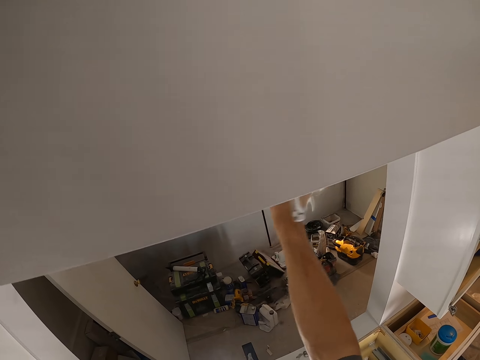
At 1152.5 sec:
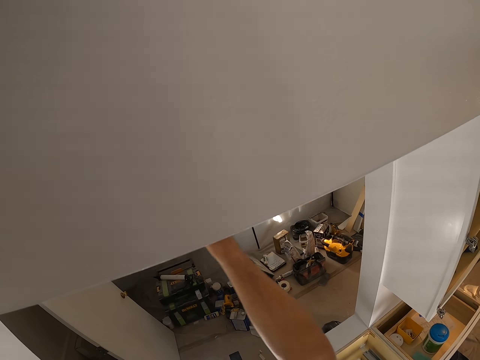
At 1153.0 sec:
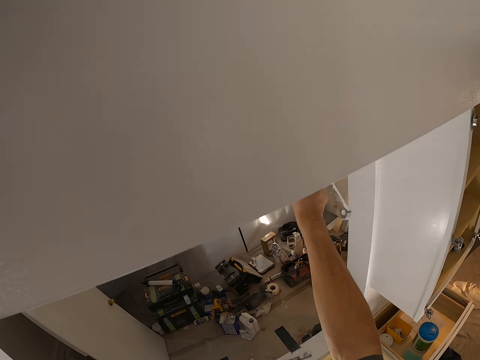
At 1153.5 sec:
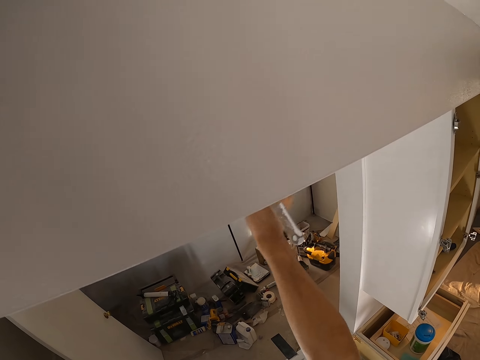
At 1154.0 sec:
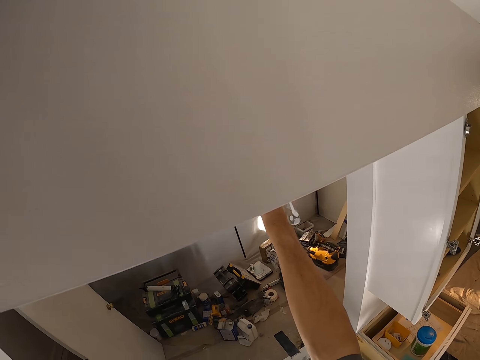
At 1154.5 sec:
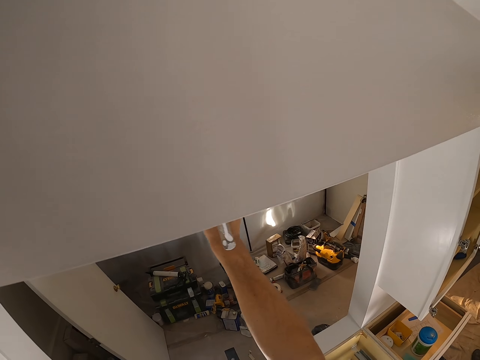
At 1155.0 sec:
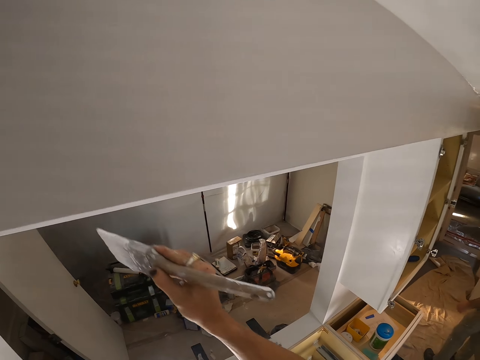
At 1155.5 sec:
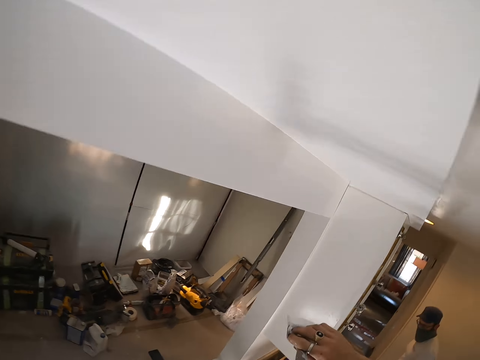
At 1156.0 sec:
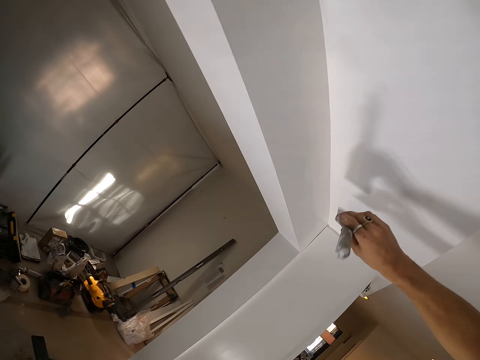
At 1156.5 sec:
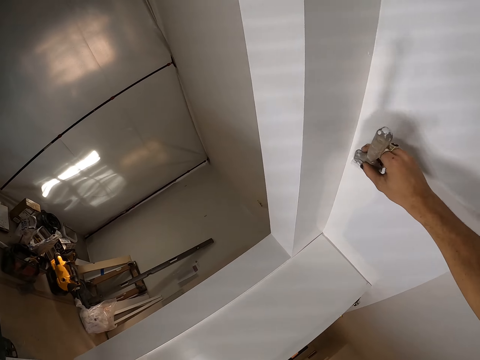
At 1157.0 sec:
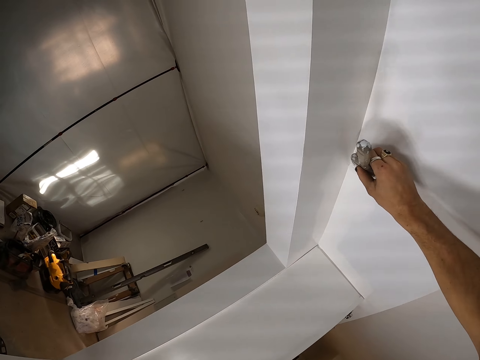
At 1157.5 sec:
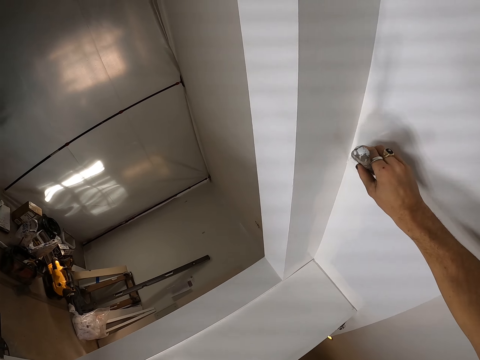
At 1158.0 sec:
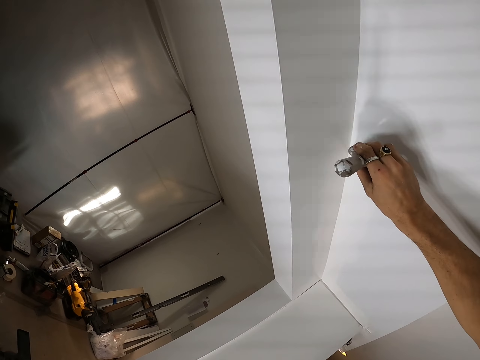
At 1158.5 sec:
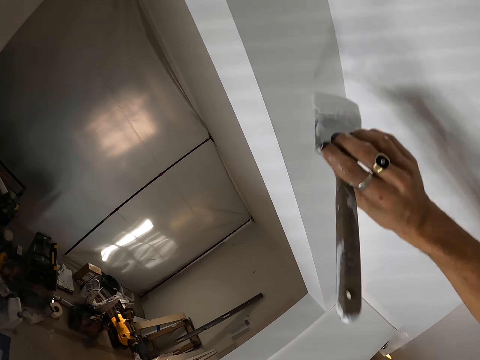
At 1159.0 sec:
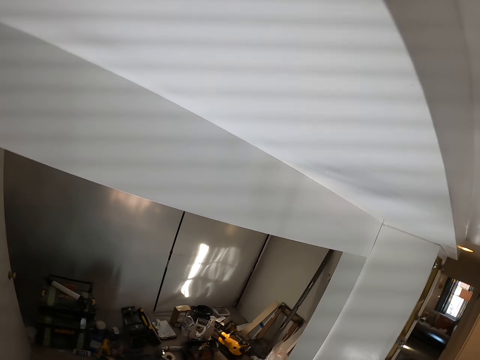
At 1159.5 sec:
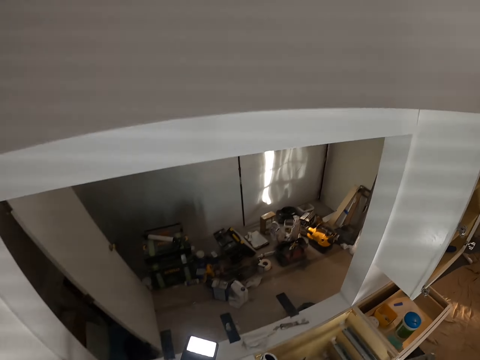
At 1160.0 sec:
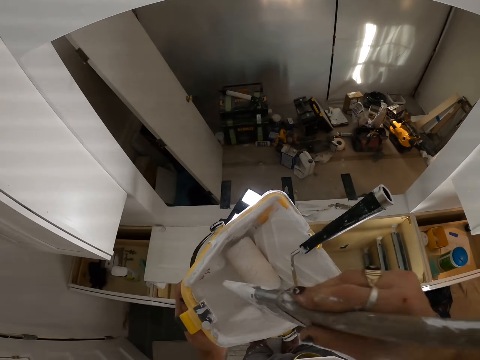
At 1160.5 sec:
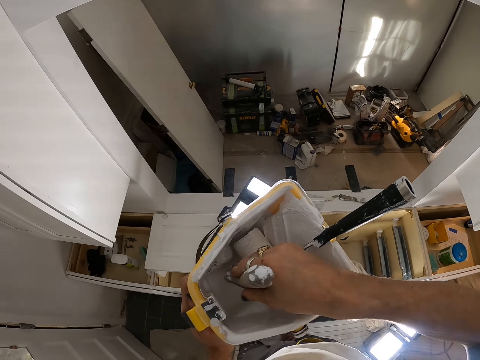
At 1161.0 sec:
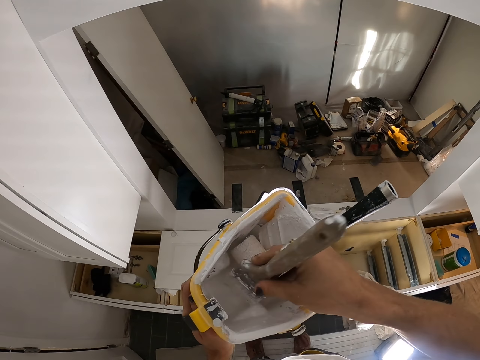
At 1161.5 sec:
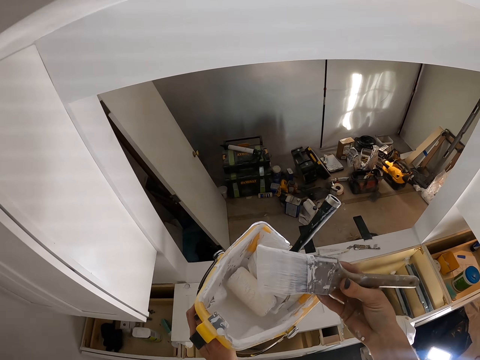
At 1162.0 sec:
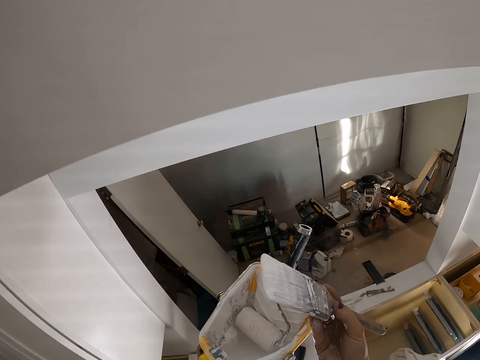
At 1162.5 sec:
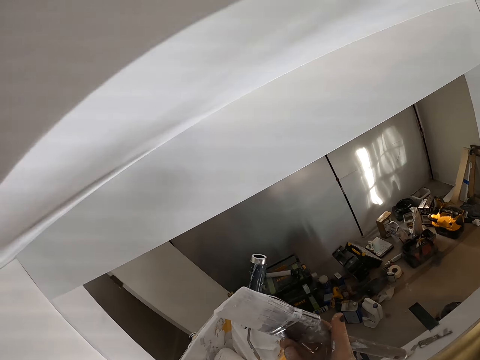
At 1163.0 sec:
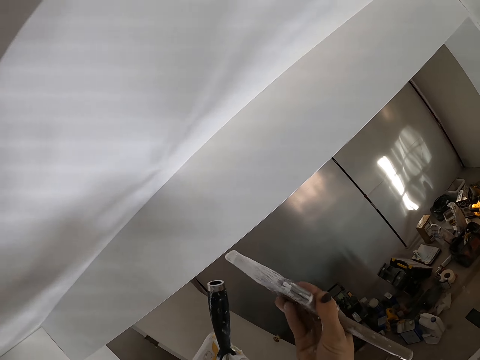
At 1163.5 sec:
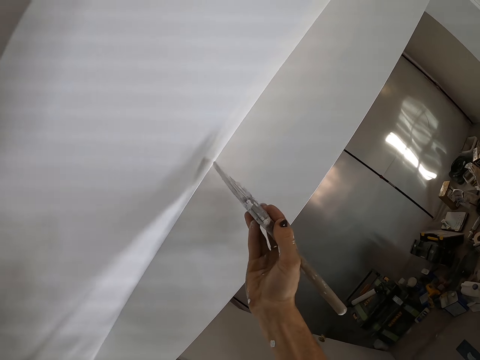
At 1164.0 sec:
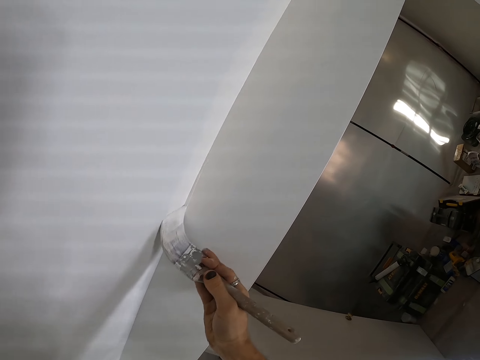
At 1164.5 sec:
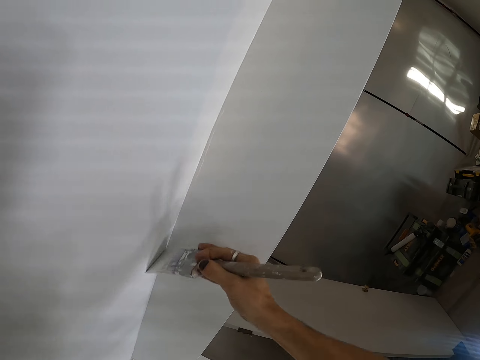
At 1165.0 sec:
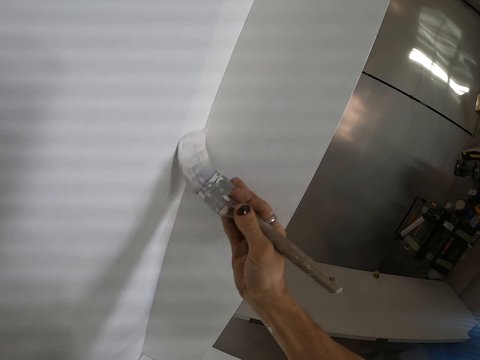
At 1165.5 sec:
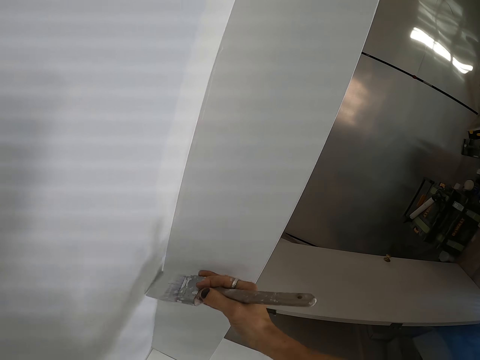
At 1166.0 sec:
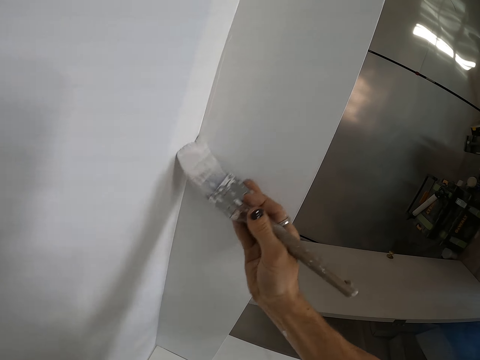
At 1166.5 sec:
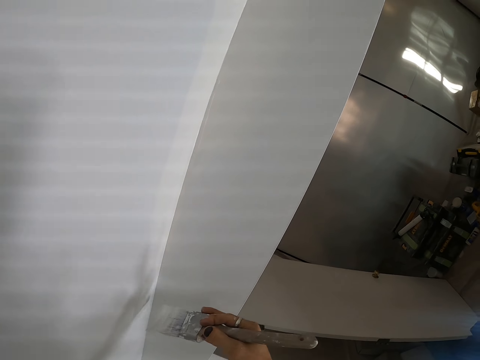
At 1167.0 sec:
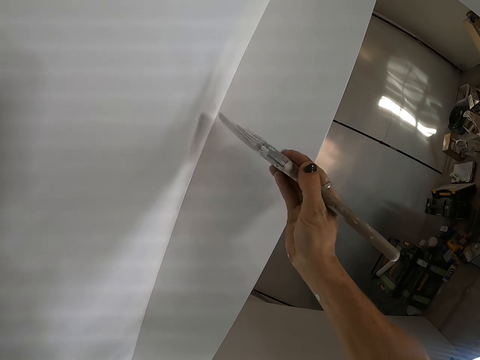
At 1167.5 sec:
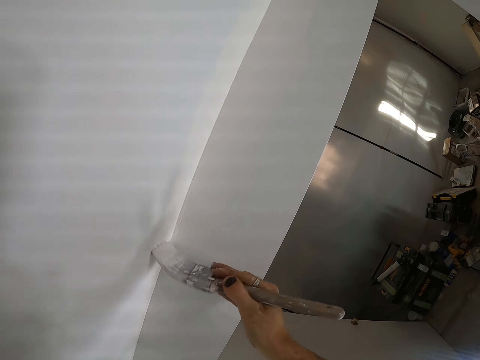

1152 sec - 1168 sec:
The camera wearer dips the paint brush in the container. They paint the ceiling.

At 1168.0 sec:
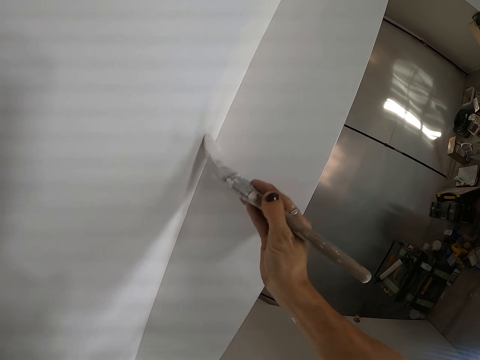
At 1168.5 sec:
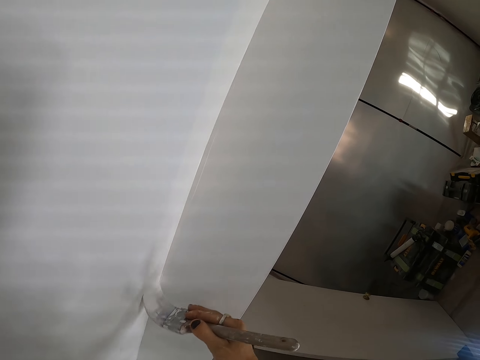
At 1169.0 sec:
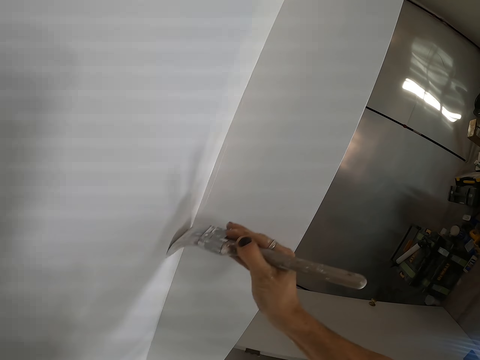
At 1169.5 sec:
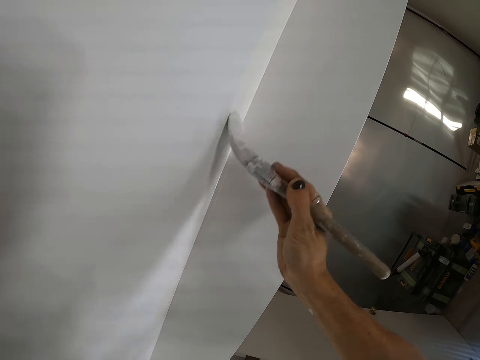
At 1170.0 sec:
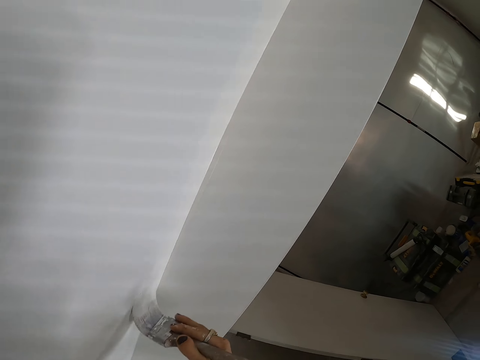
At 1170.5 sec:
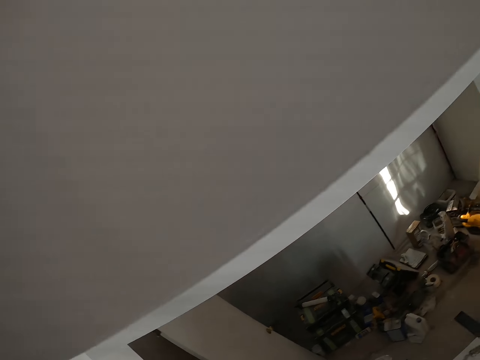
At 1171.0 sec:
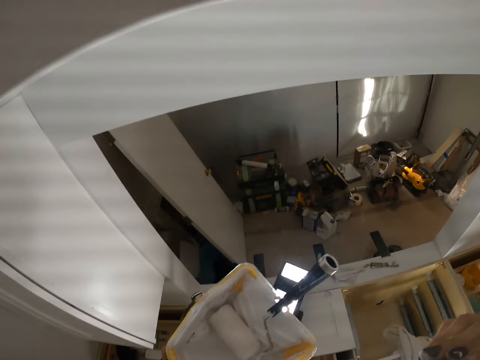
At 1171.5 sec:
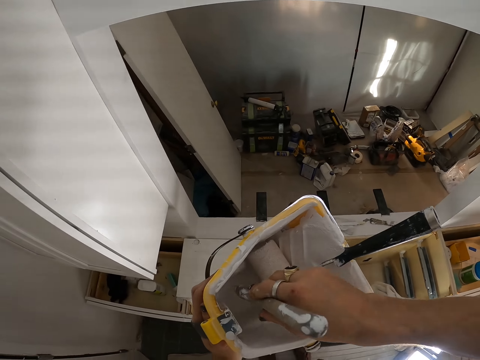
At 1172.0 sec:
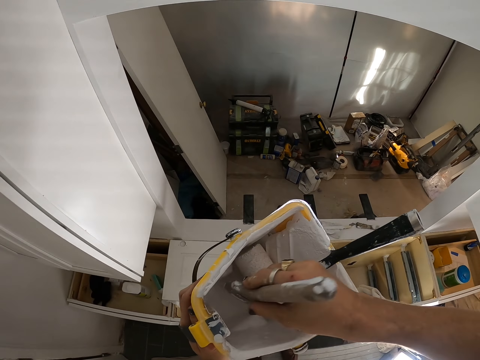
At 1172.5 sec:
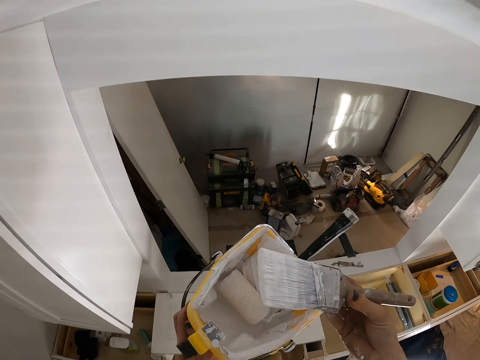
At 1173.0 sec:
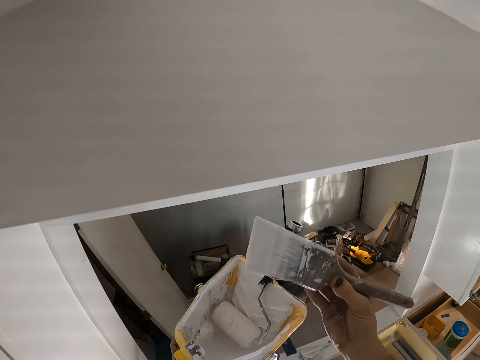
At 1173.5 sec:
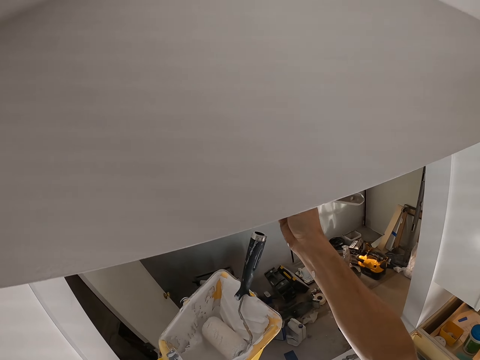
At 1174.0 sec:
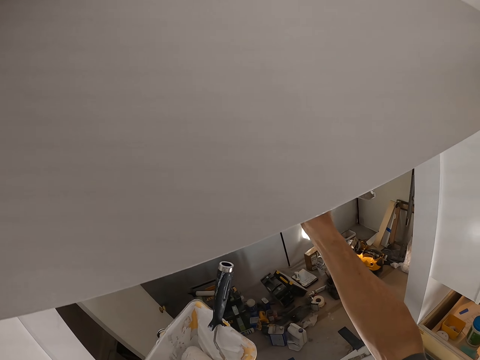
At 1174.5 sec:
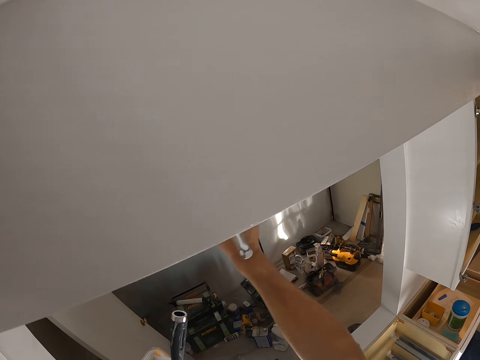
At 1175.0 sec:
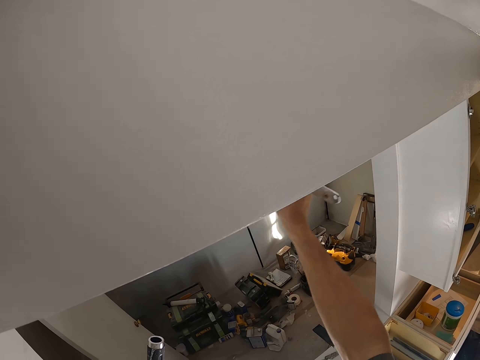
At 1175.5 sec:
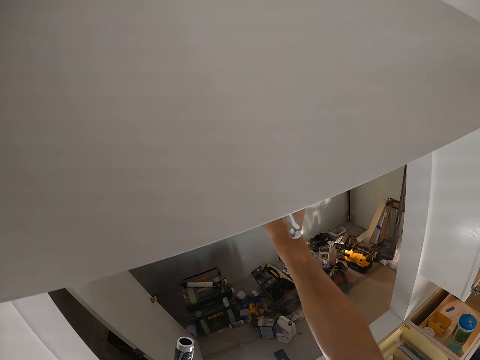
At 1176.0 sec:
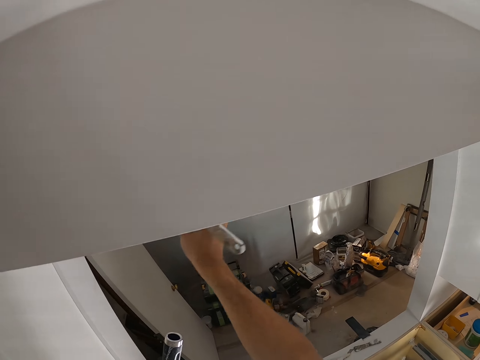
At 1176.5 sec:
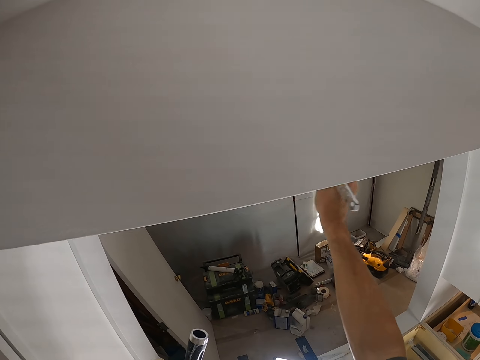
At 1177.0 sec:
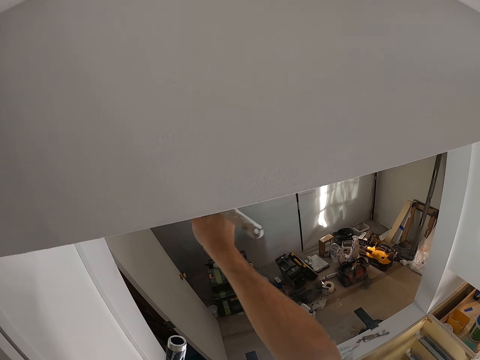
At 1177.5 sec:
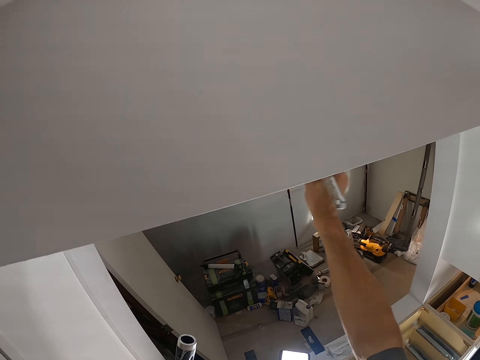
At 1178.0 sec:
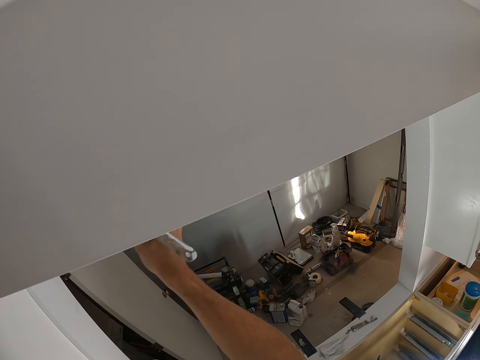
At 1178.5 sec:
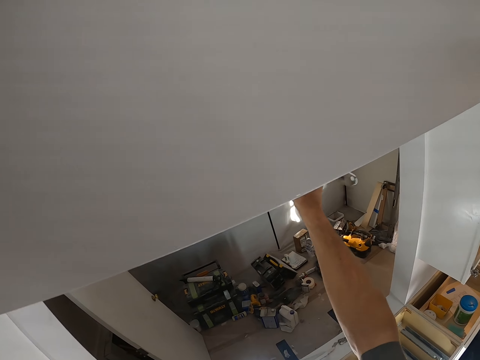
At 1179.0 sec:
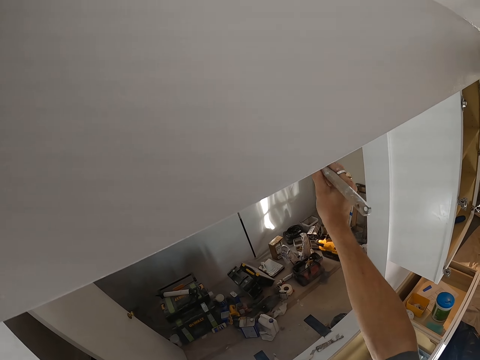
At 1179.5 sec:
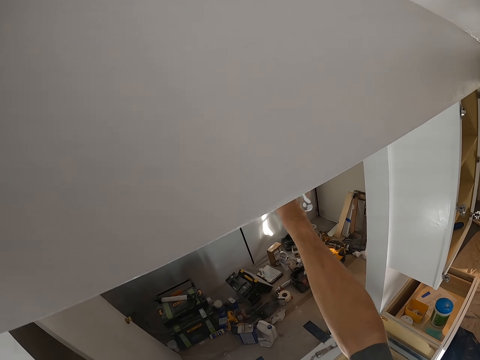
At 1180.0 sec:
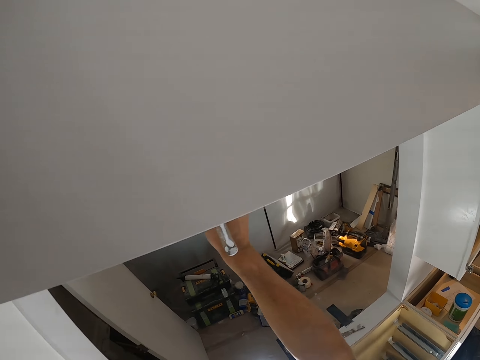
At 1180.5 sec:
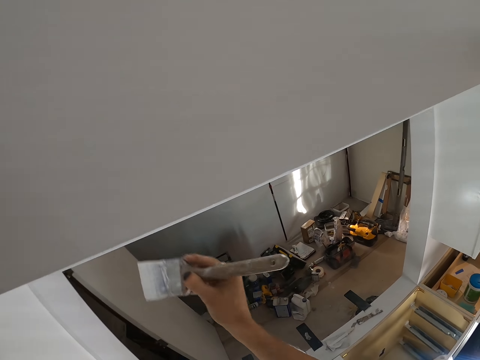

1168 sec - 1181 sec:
The camera wearer dips the paint brush in the container. They paint the ceiling.
